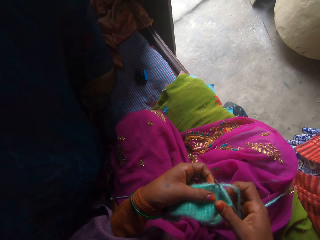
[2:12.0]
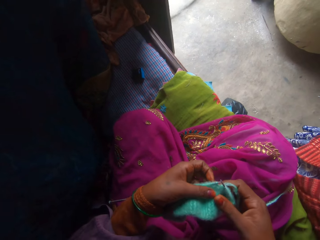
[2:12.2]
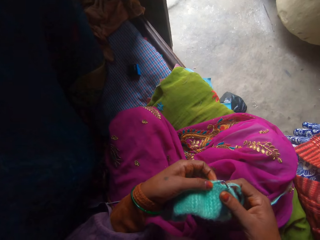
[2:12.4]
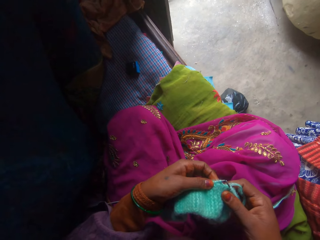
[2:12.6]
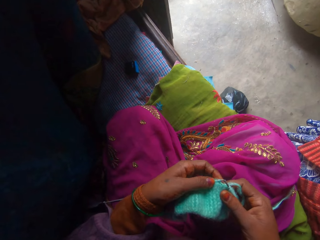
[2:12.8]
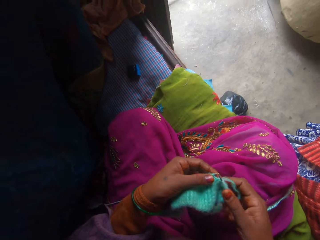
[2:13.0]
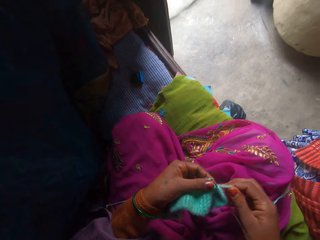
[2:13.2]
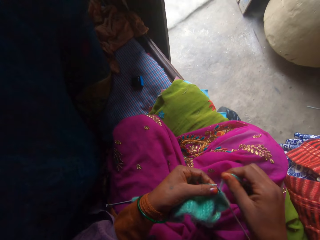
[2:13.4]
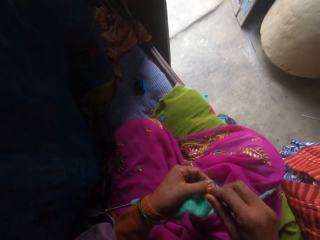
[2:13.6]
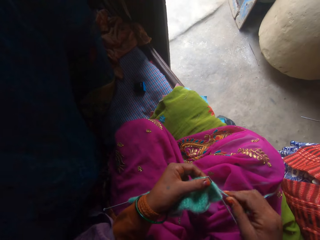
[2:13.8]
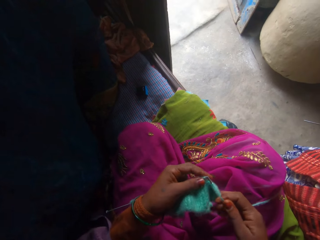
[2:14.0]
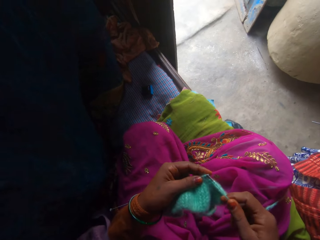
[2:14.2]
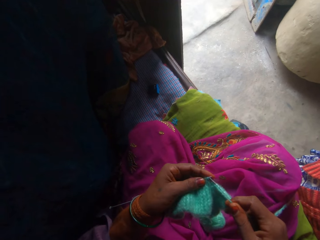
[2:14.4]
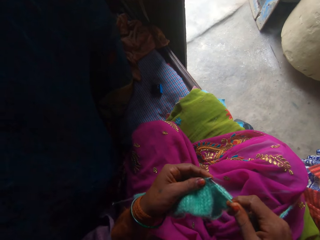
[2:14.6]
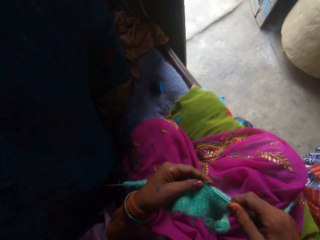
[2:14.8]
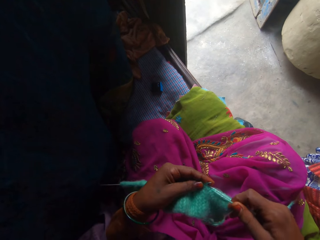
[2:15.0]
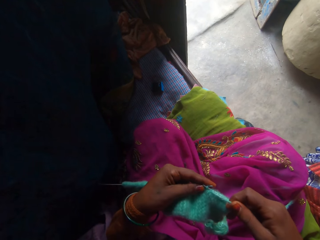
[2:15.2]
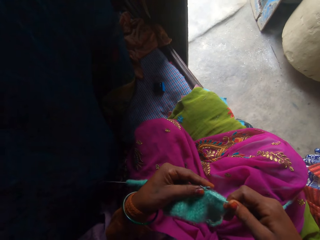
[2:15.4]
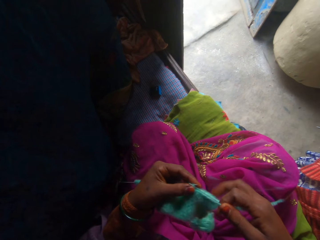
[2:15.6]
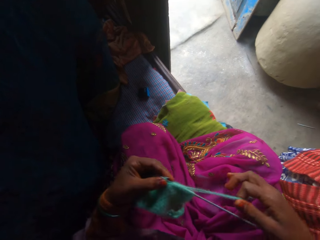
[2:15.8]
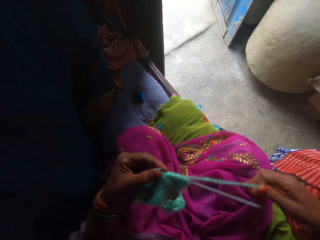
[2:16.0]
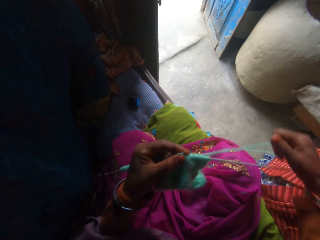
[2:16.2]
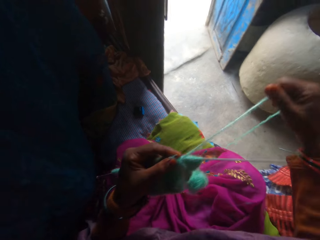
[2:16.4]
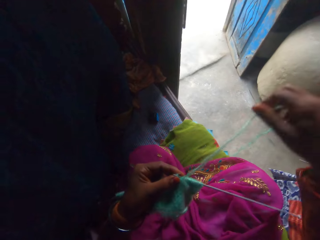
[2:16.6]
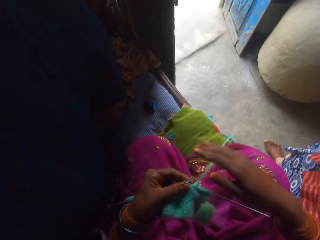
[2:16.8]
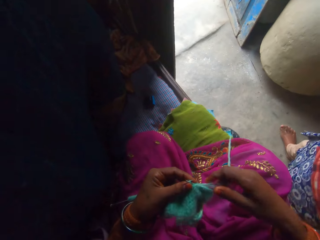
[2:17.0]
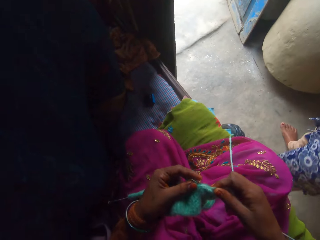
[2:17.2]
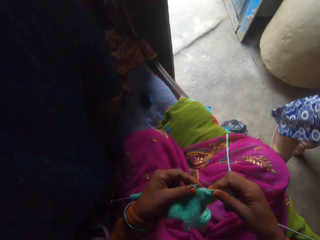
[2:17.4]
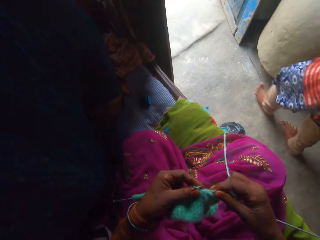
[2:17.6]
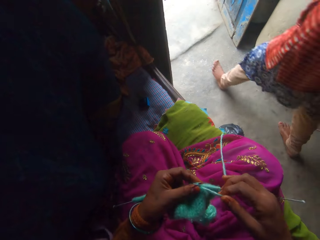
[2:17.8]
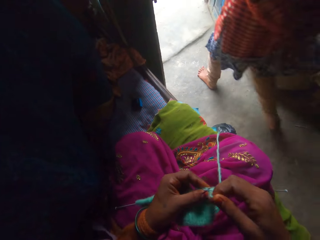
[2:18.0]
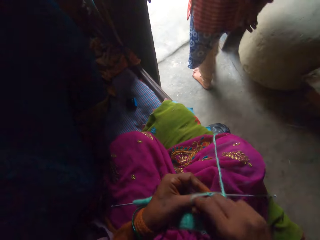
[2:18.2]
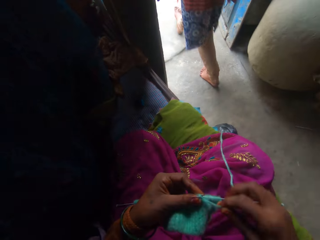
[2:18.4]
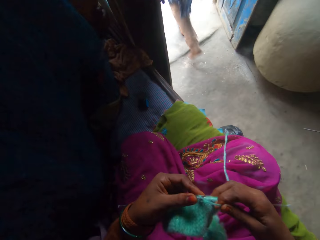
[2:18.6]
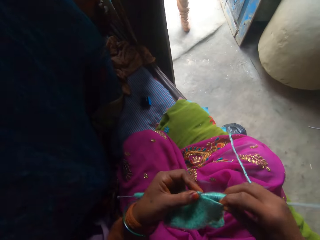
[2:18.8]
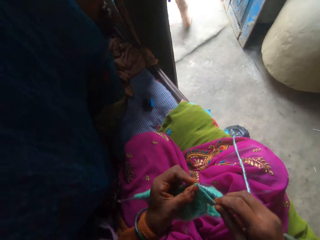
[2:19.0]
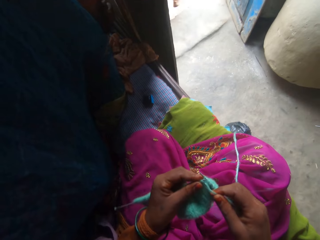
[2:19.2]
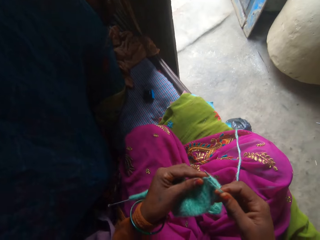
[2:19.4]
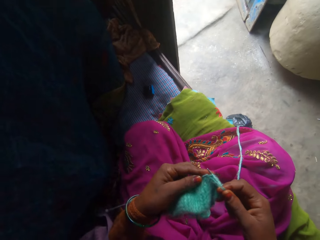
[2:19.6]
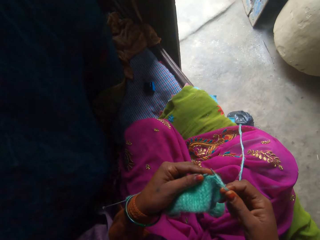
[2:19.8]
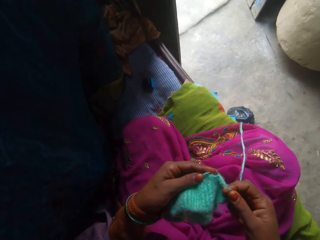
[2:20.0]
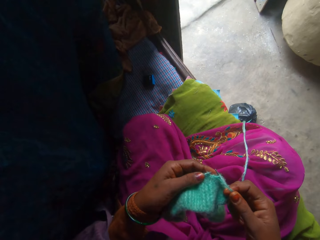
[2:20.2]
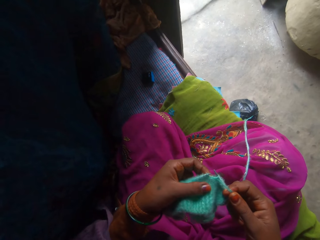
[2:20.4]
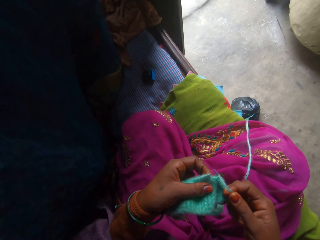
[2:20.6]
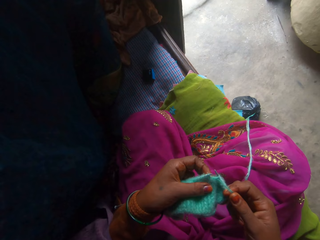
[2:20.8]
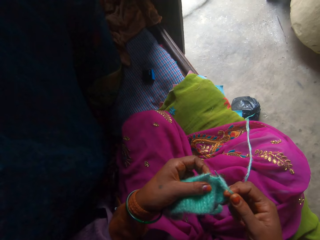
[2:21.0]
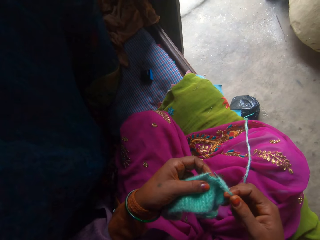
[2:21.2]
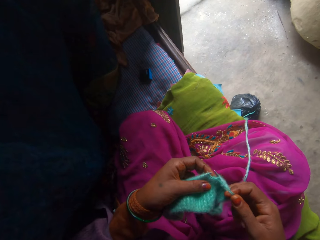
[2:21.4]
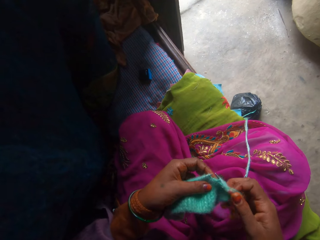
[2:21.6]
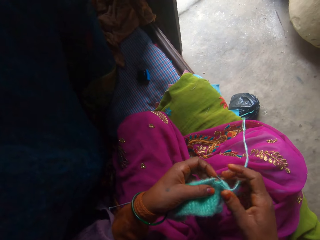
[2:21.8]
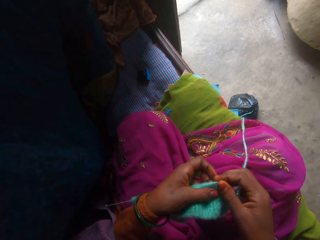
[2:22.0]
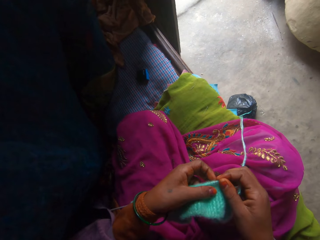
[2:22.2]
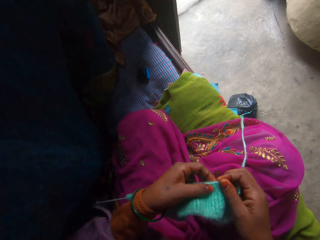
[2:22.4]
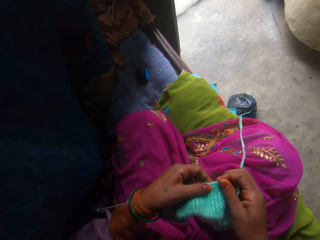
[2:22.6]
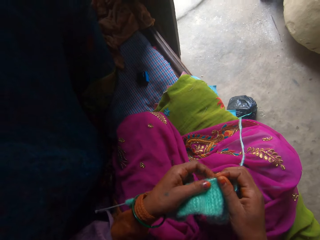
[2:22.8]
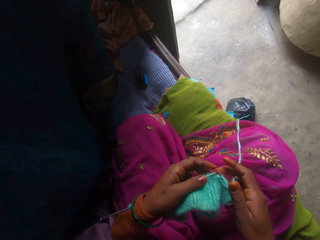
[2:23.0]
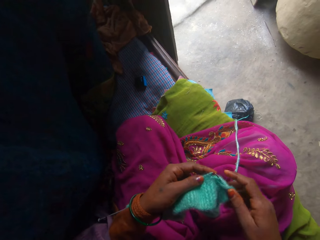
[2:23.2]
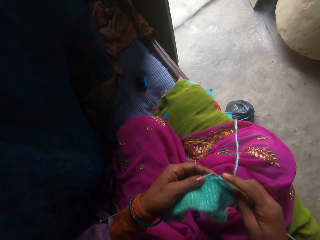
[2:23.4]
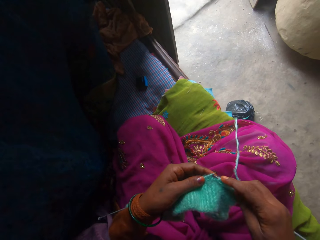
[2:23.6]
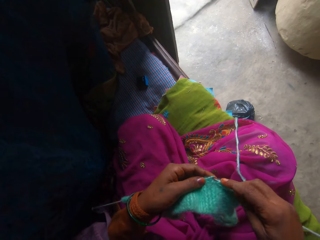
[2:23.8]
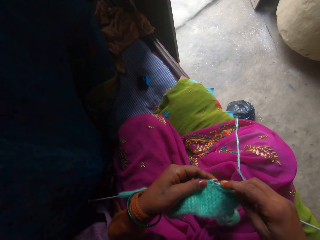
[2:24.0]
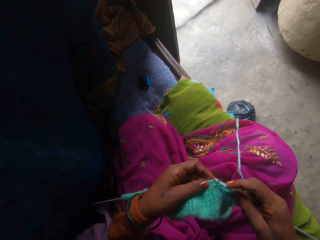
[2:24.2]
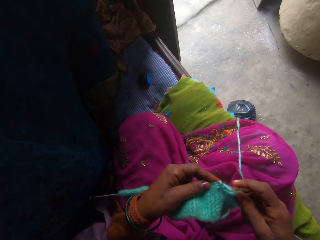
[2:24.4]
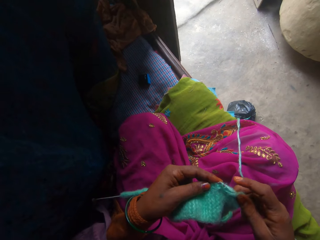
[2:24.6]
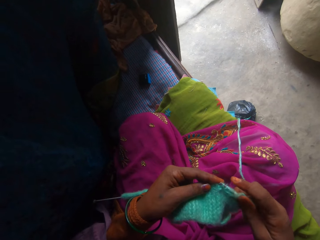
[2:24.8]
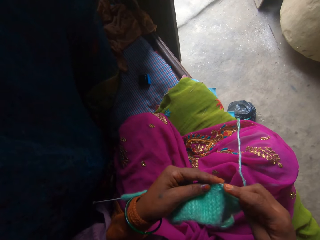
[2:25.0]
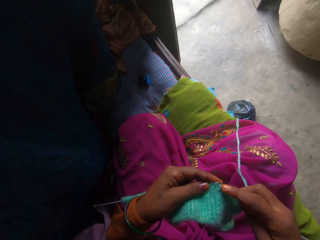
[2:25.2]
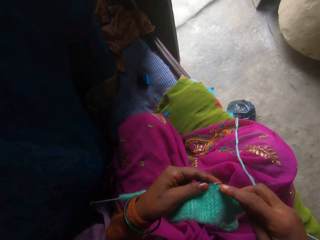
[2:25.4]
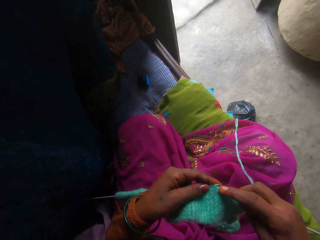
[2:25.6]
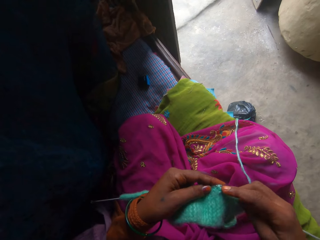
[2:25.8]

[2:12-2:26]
The camera wearer adjusts the yarn. They knit the fabric. They adjust the yarn. The person walks away. The camera wearer knits the fabric. They inspect the fabric. They adjust the yarn. They knit the fabric.

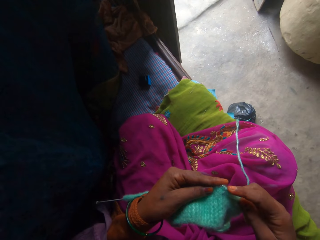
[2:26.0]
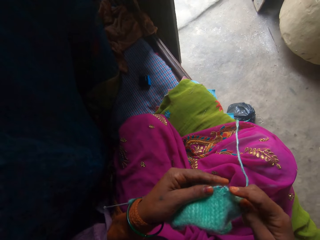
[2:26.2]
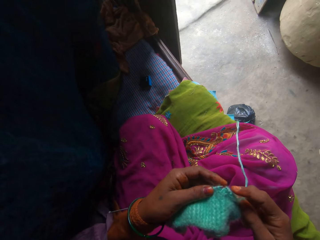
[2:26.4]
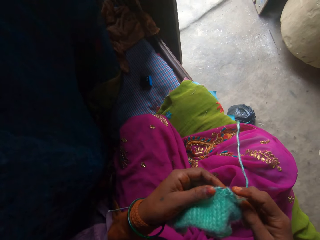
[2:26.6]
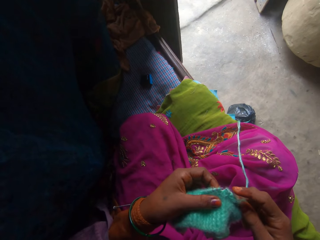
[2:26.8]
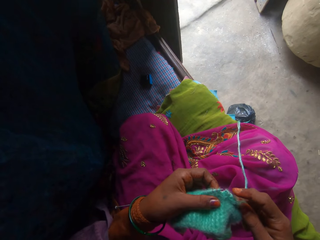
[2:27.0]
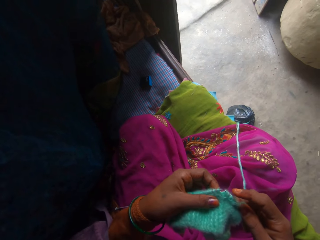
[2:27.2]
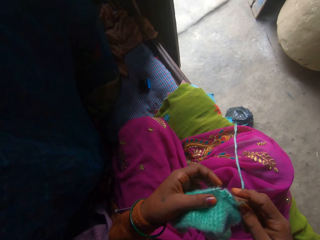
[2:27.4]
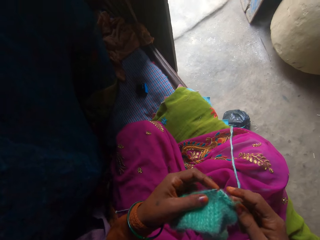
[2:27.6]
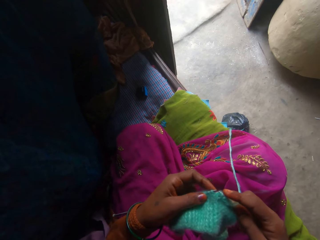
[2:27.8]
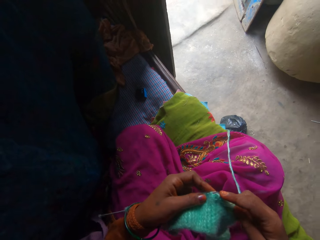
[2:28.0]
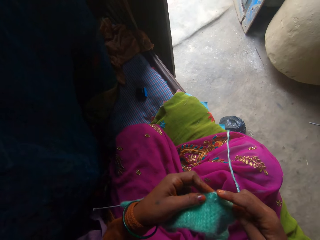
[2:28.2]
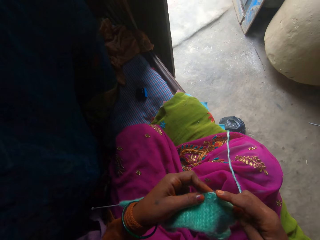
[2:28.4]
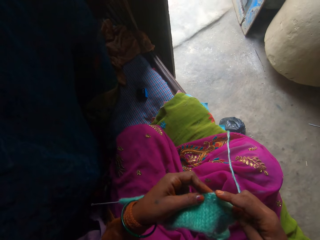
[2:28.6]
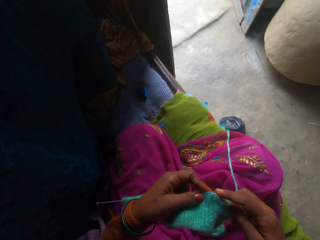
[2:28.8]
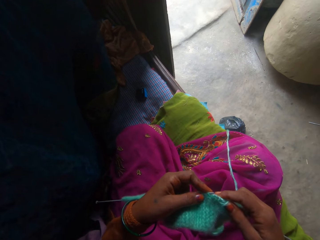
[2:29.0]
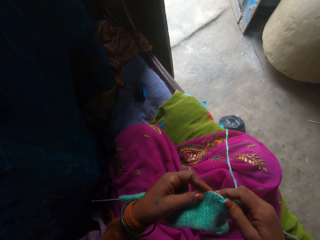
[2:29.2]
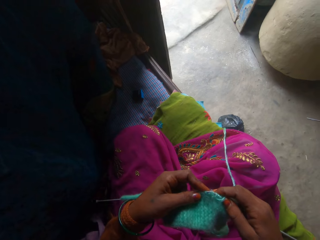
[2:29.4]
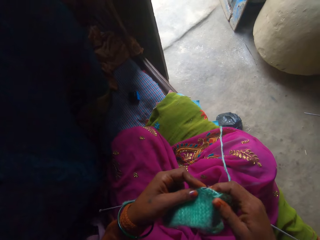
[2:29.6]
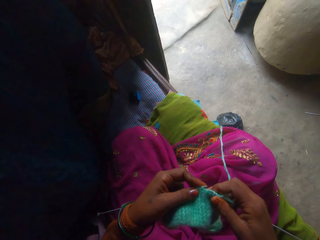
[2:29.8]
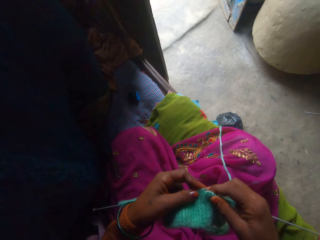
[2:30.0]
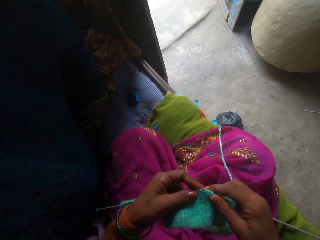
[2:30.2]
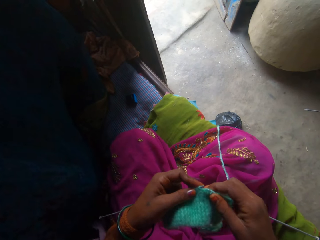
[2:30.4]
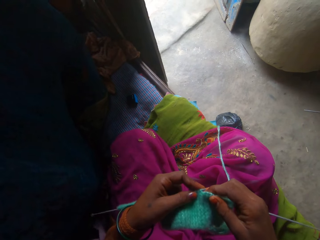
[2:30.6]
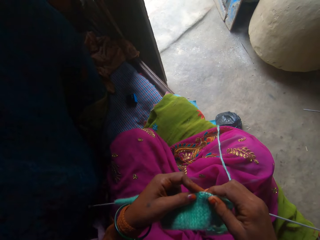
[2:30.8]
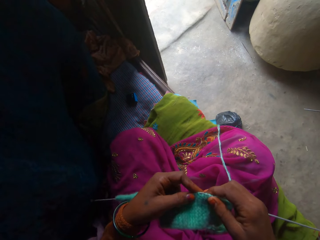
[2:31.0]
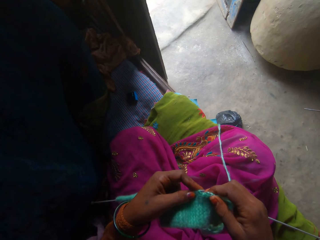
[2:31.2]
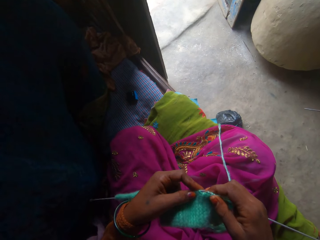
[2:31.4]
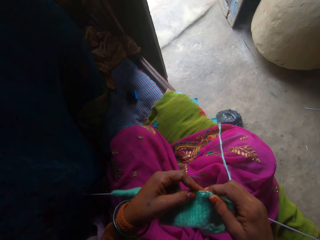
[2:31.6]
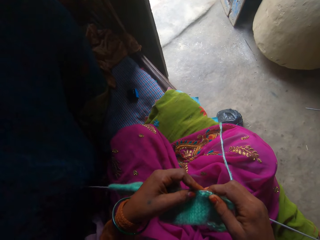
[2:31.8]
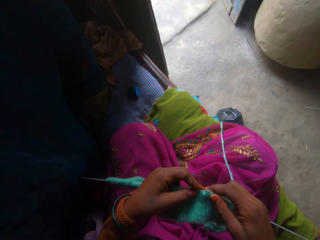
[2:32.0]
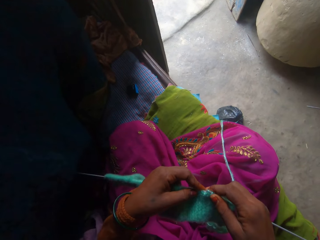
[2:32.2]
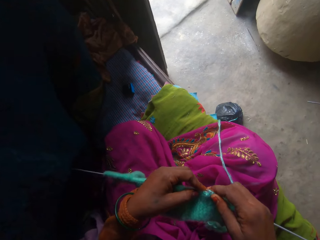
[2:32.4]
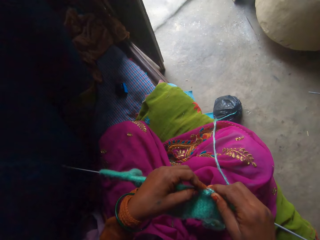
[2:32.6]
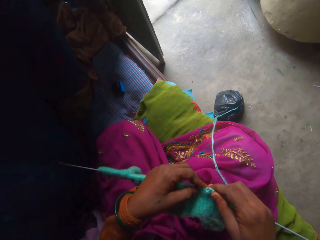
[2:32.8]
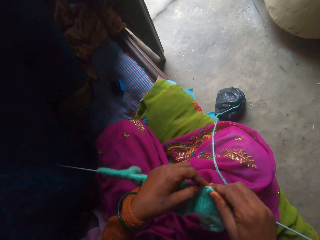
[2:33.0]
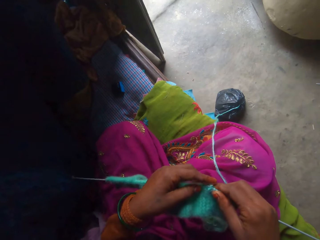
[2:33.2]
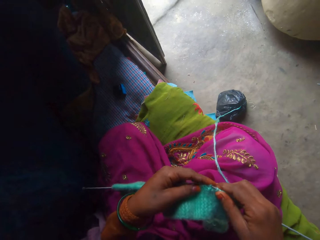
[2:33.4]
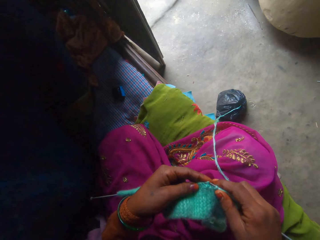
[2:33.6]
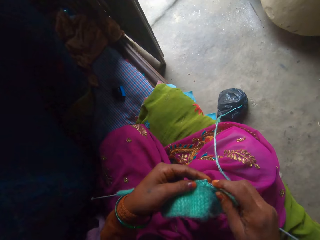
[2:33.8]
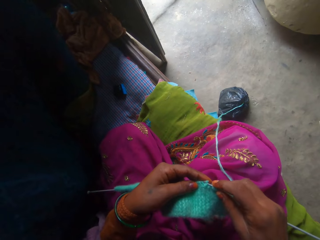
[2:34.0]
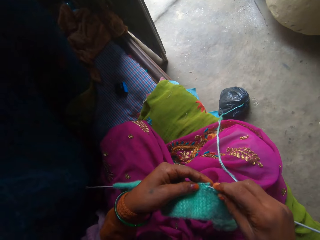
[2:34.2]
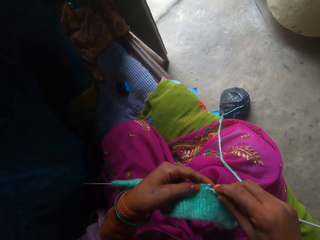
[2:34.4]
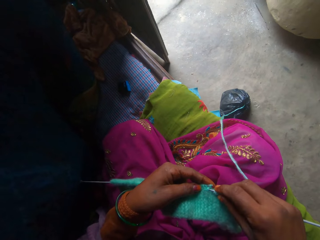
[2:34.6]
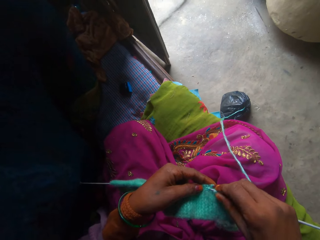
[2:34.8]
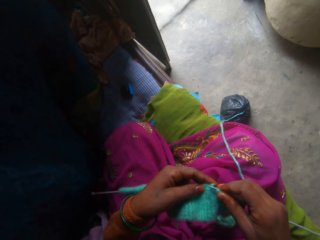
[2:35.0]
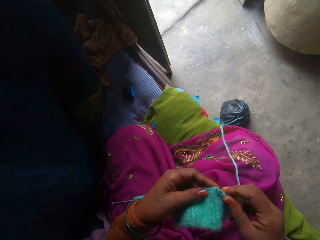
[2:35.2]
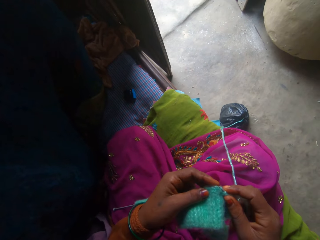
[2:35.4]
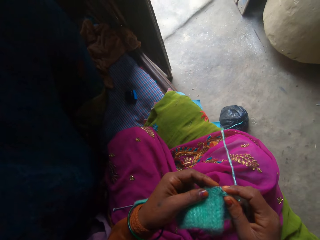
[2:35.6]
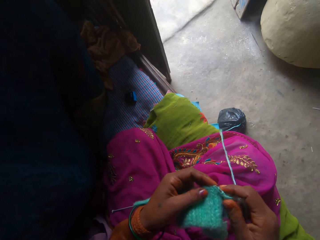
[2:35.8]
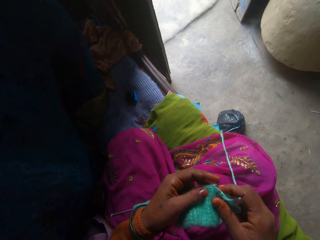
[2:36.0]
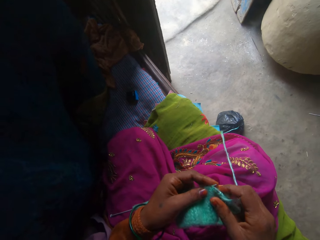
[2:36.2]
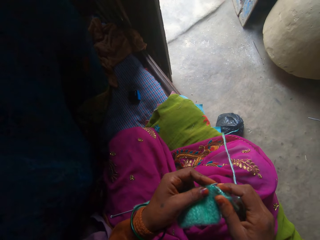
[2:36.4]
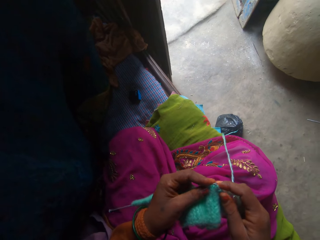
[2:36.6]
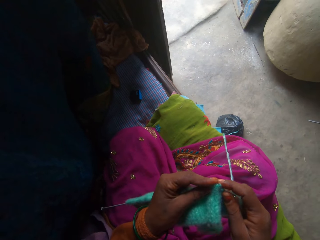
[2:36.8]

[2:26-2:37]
The camera wearer inspects the fabric. They adjust the knitting needles in the fabric.
